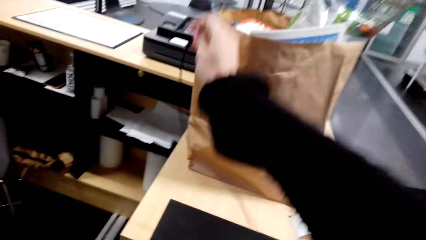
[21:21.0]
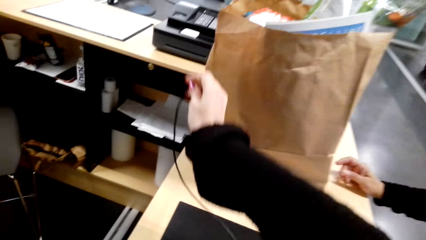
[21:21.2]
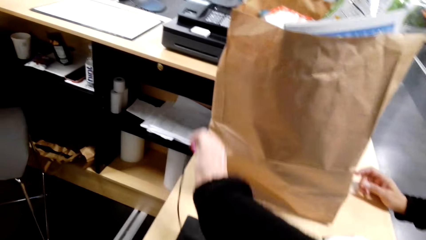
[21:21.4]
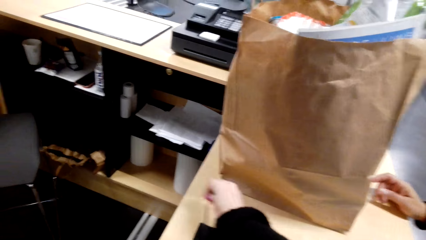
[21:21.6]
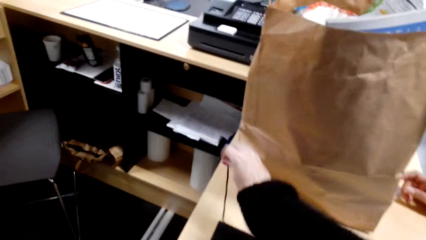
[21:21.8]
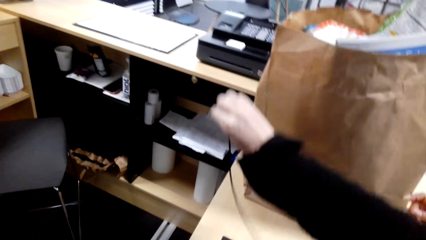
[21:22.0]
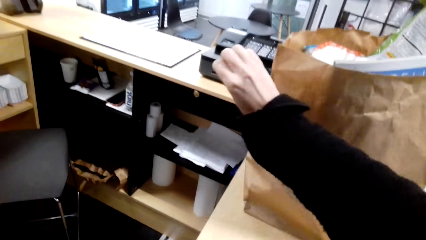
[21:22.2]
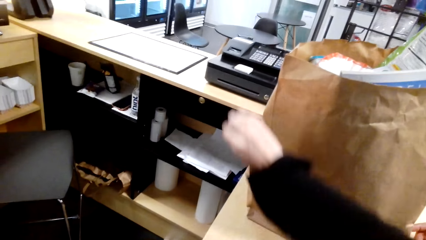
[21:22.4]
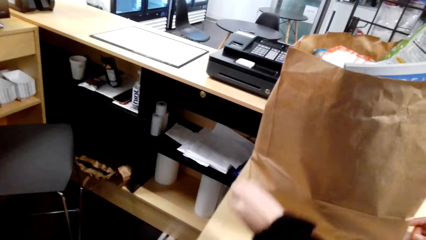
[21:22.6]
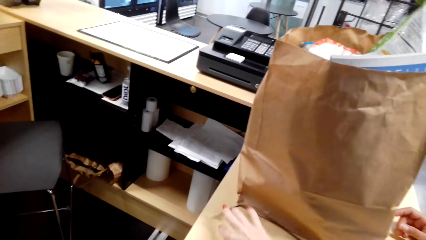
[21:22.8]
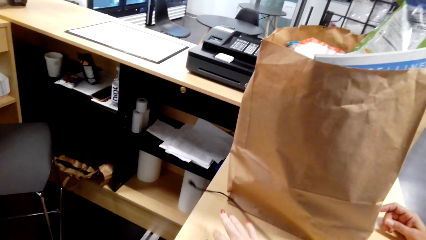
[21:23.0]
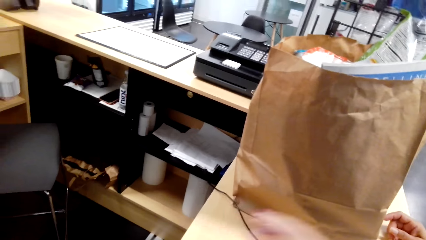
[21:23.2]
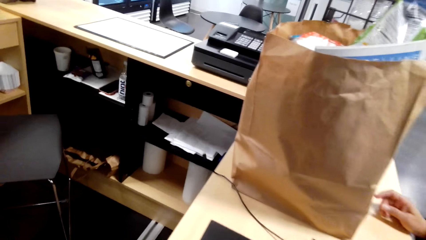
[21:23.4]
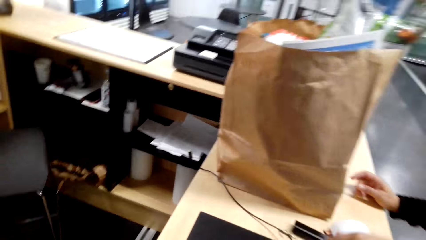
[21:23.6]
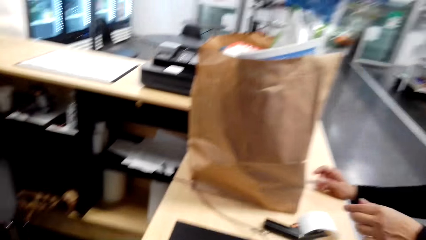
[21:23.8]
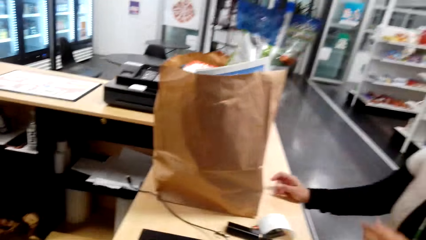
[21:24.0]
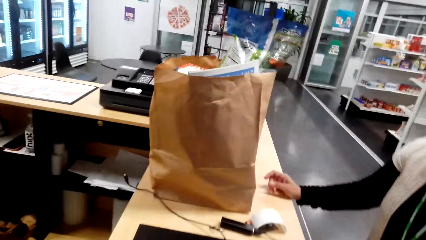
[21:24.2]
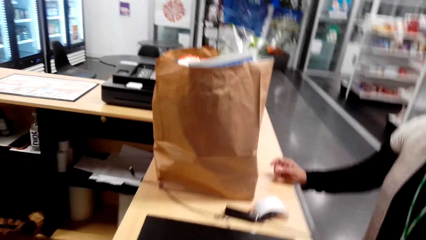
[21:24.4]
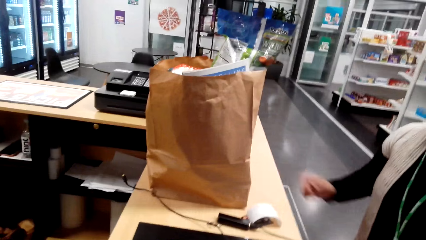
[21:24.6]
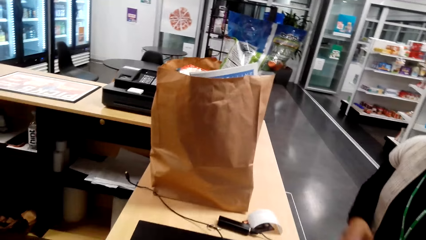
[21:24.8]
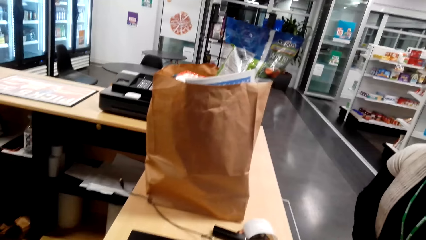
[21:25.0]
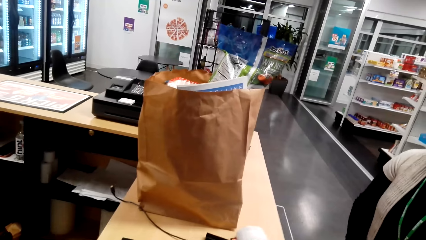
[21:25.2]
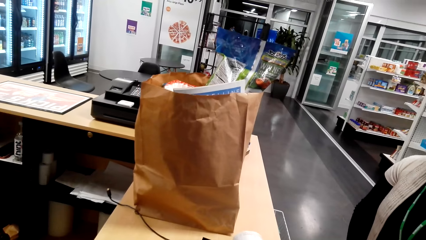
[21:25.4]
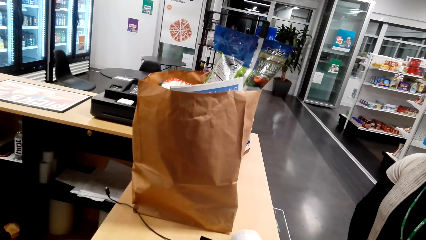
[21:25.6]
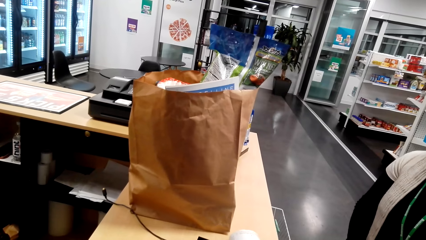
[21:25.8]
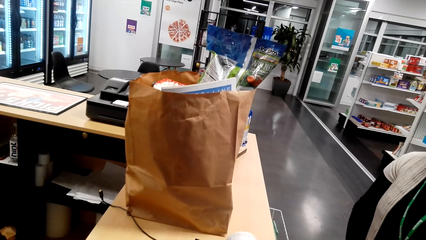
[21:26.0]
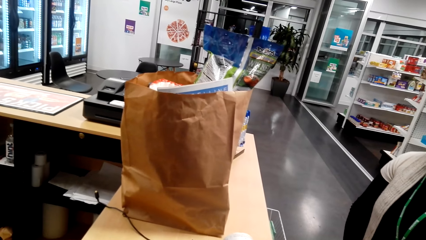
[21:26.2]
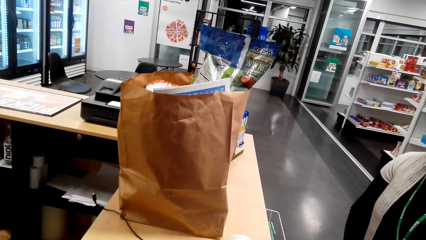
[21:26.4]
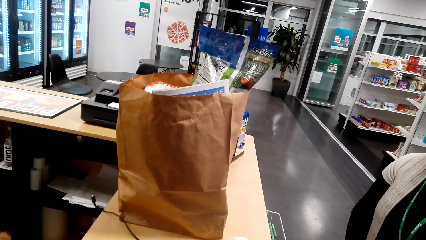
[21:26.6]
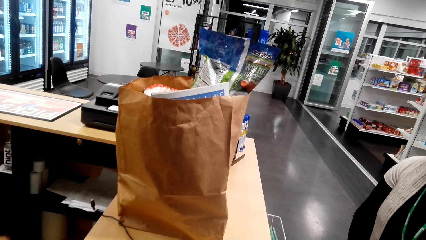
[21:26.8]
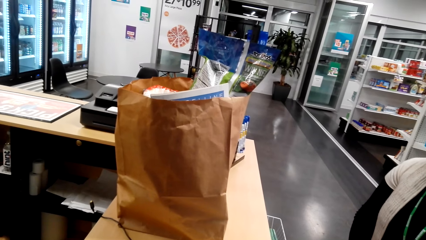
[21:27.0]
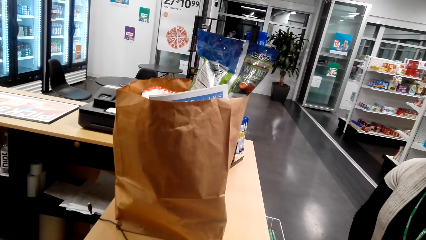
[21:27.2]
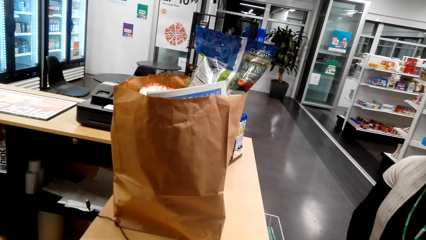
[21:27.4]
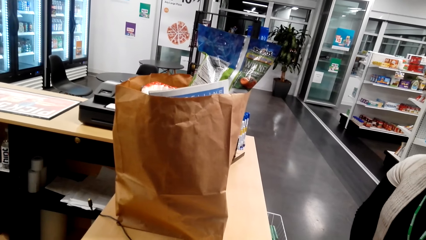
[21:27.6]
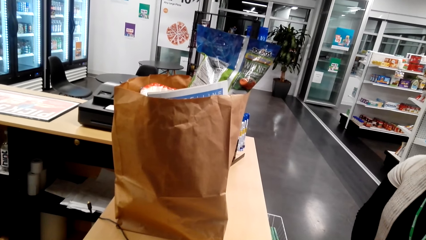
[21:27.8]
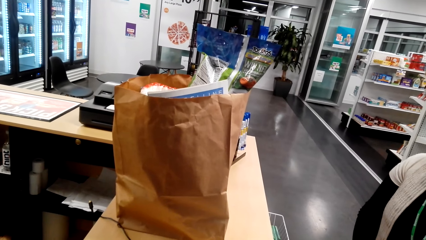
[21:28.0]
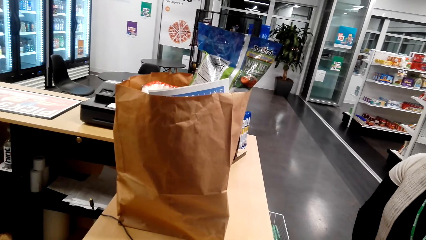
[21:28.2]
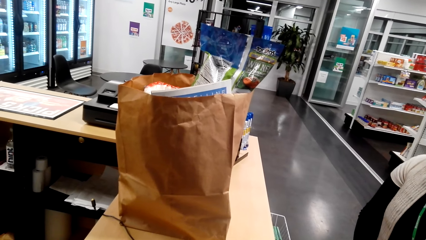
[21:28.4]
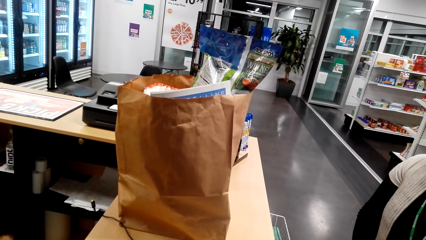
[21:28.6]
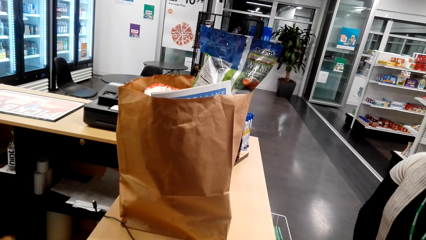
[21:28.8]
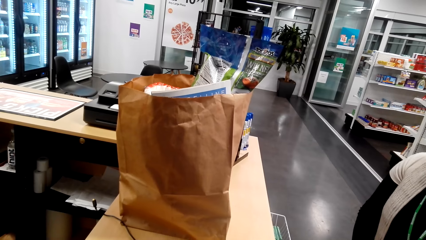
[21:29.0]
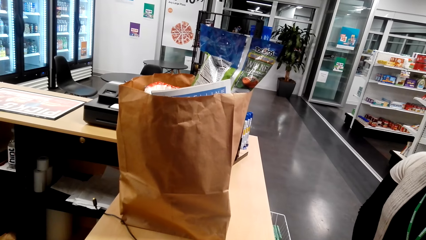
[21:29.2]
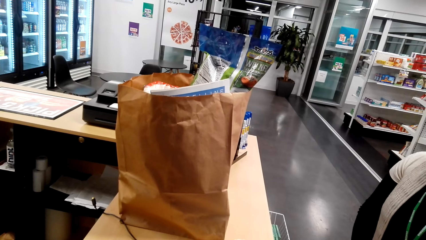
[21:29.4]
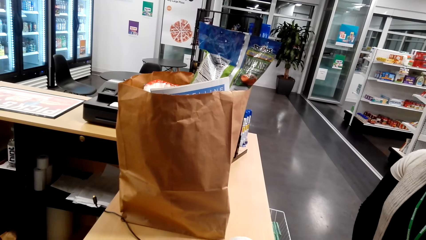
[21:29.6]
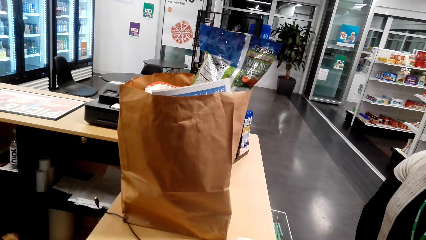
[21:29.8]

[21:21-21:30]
A cashier places a cable on the table. The camera wearer dialogues with the cashier. They look ahead.
